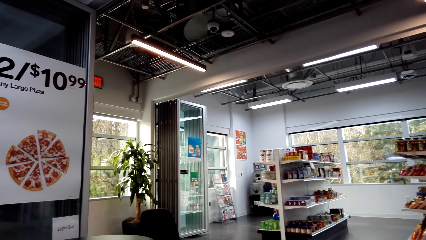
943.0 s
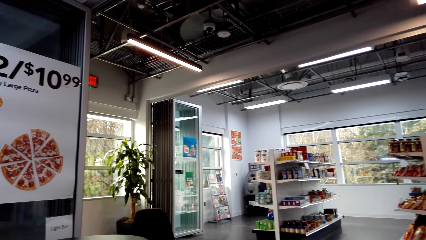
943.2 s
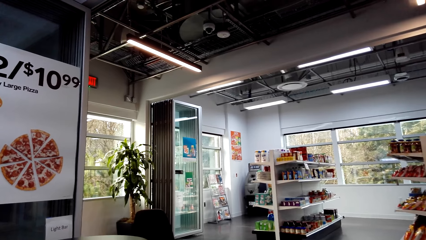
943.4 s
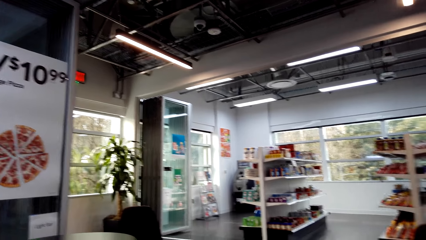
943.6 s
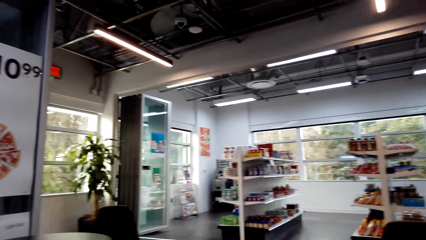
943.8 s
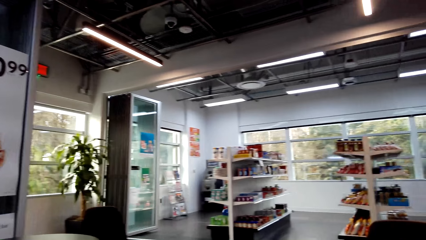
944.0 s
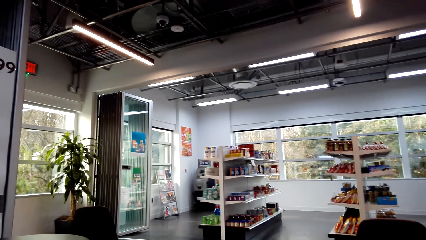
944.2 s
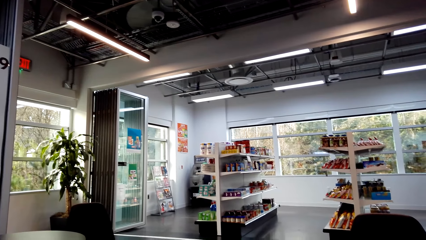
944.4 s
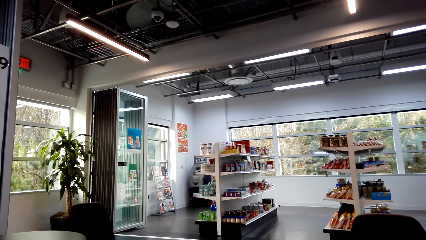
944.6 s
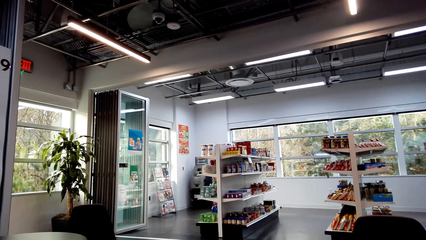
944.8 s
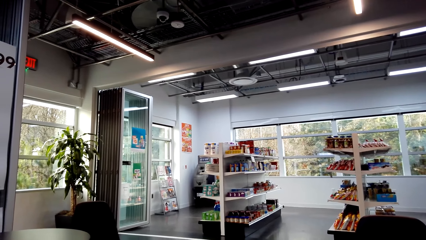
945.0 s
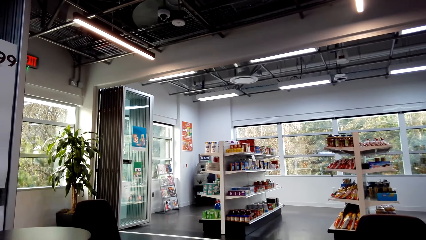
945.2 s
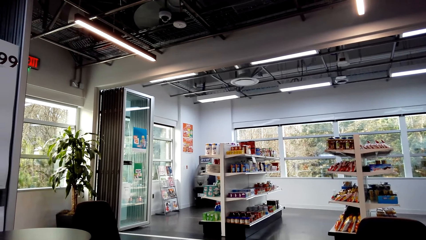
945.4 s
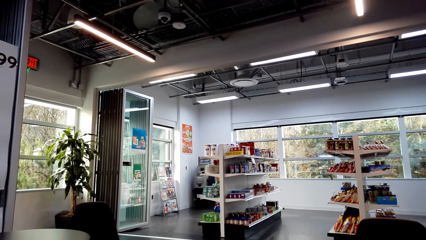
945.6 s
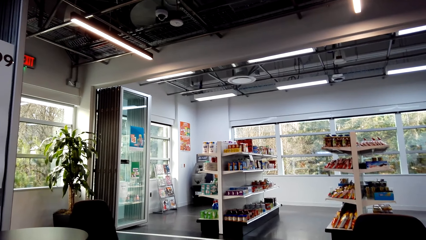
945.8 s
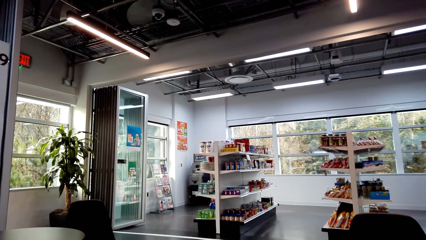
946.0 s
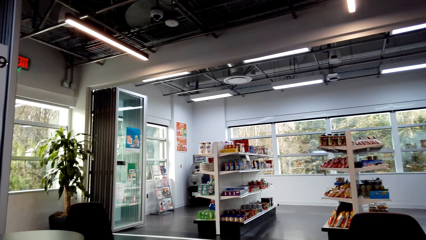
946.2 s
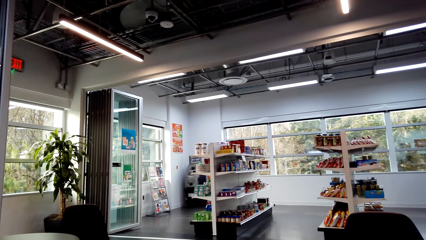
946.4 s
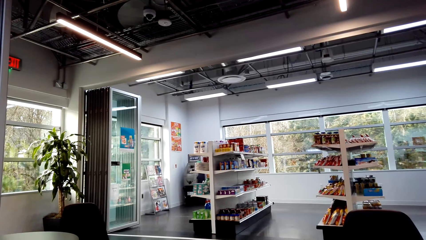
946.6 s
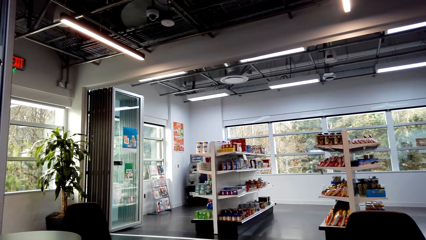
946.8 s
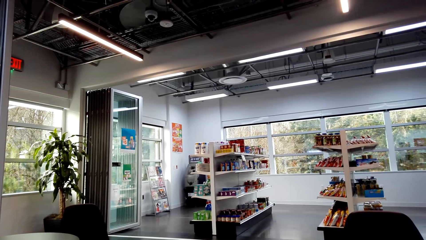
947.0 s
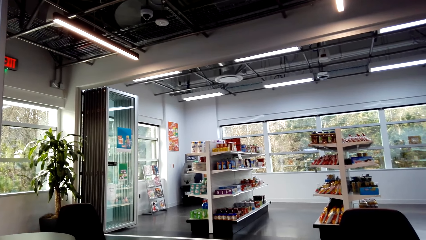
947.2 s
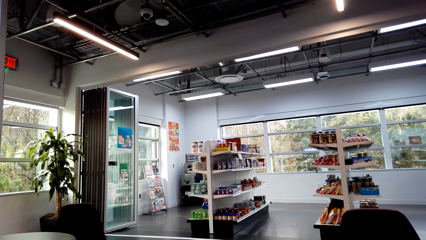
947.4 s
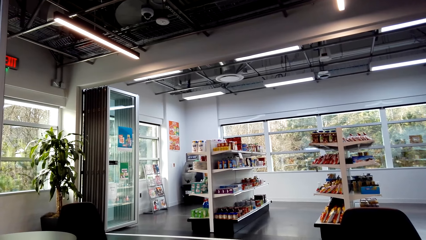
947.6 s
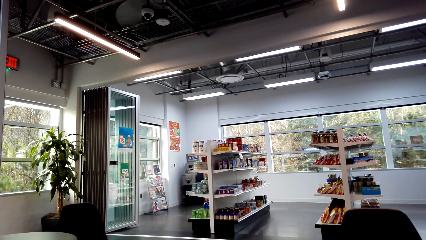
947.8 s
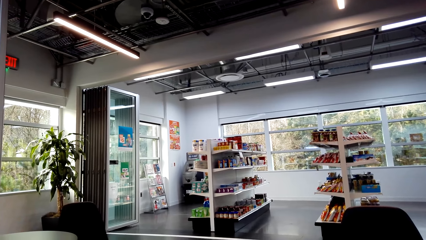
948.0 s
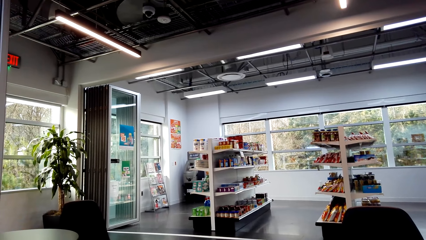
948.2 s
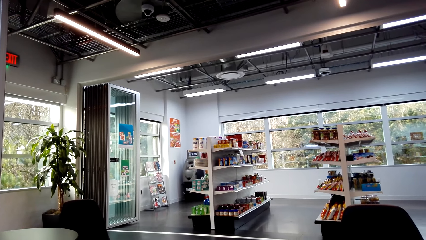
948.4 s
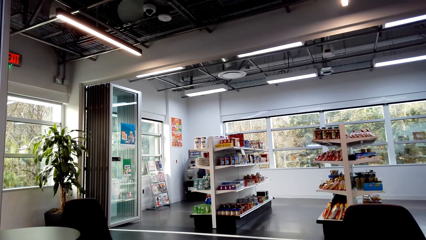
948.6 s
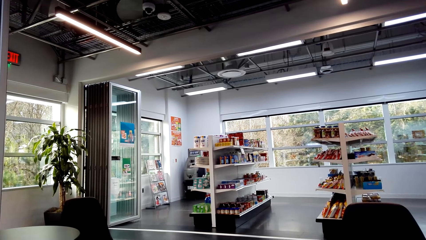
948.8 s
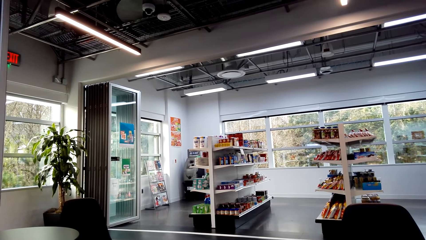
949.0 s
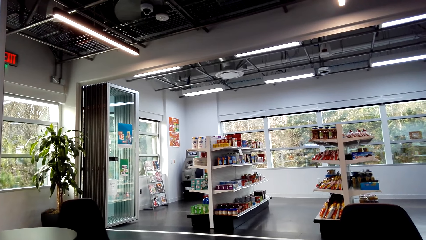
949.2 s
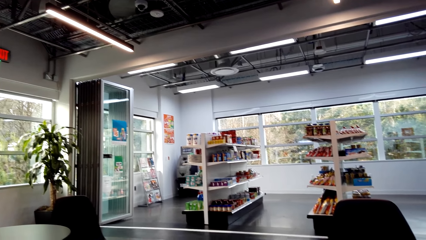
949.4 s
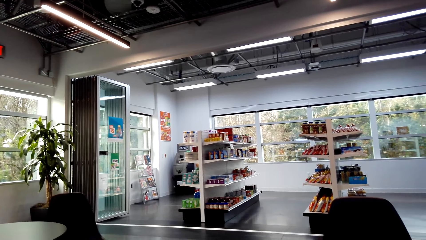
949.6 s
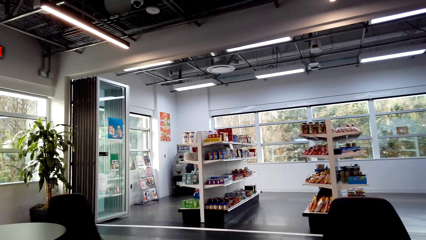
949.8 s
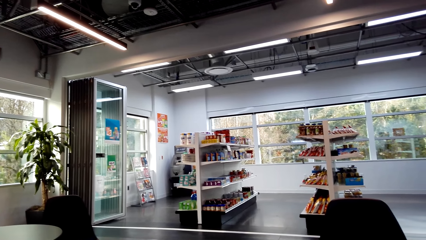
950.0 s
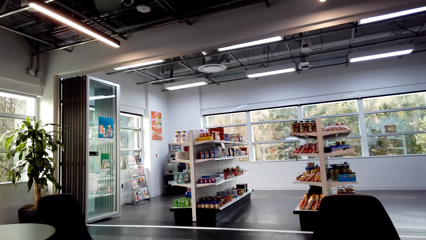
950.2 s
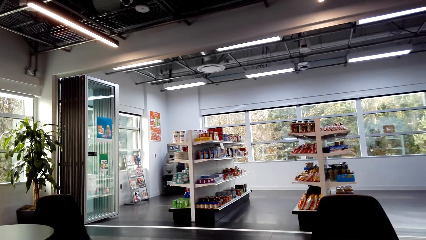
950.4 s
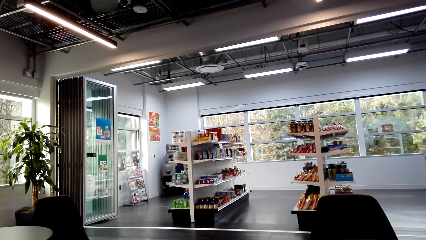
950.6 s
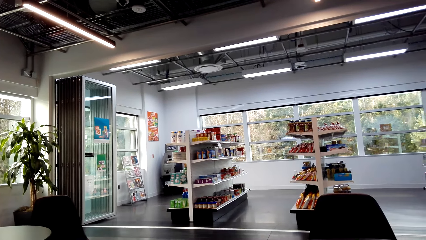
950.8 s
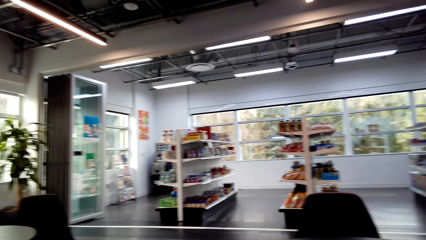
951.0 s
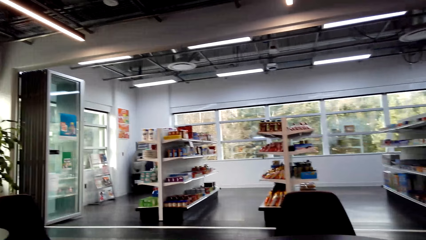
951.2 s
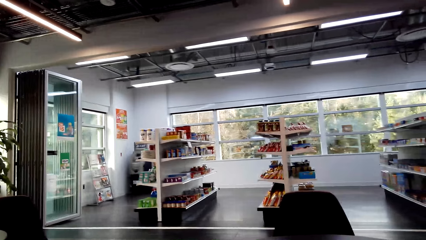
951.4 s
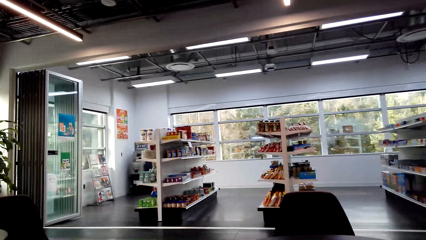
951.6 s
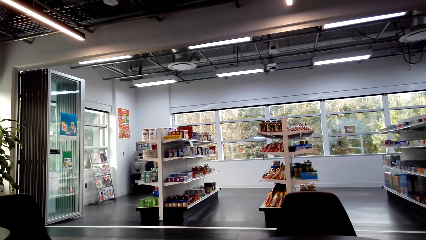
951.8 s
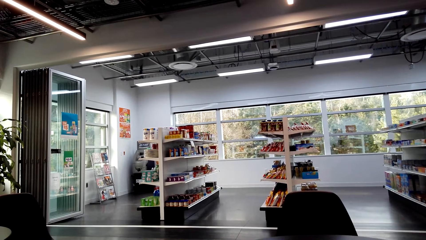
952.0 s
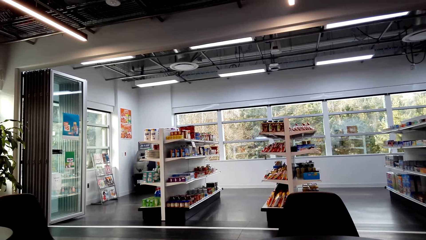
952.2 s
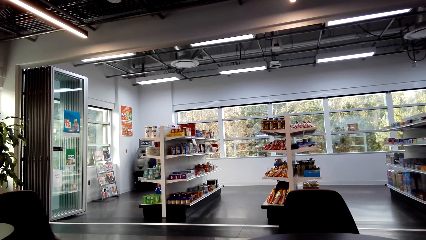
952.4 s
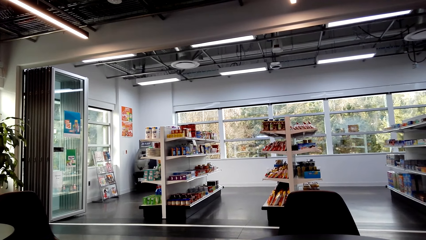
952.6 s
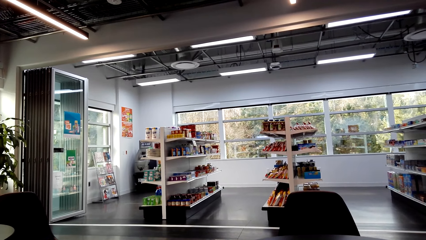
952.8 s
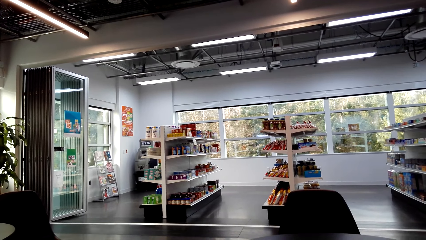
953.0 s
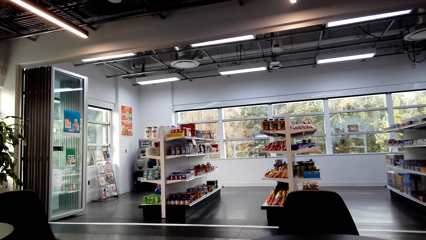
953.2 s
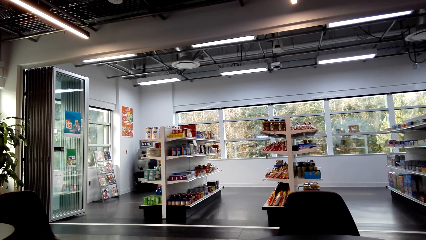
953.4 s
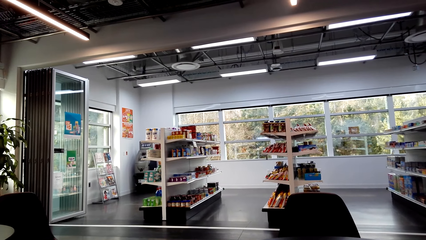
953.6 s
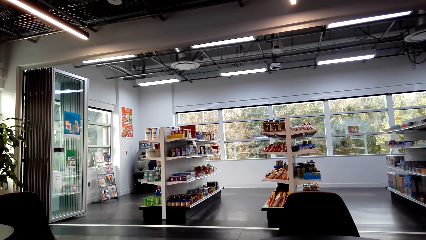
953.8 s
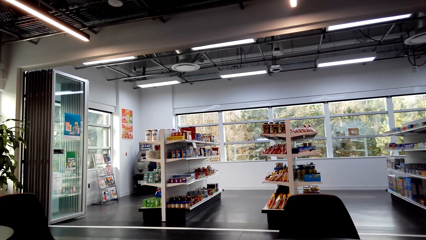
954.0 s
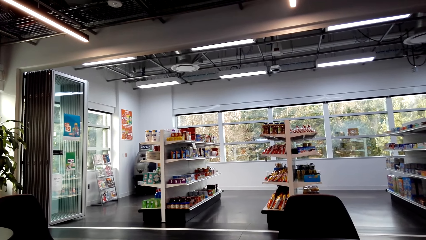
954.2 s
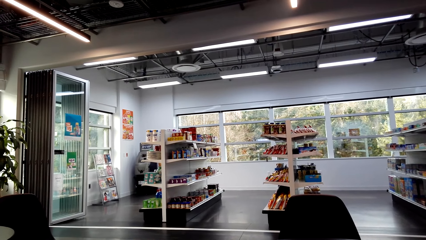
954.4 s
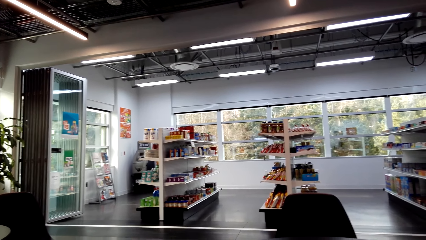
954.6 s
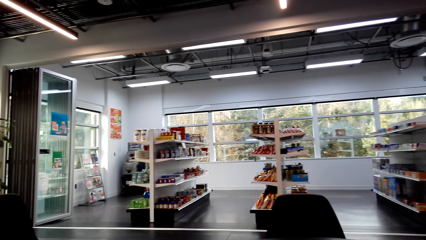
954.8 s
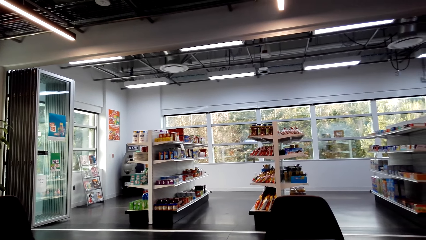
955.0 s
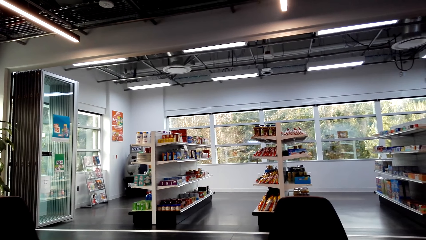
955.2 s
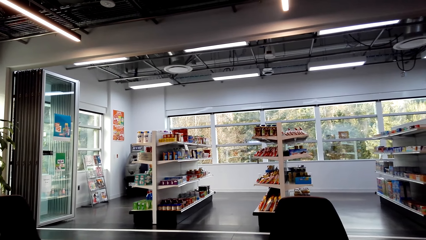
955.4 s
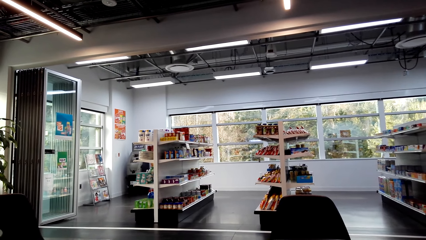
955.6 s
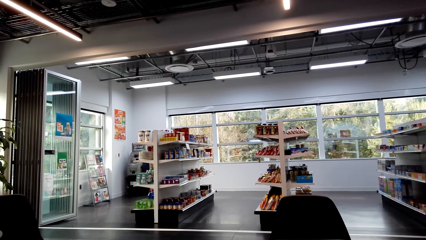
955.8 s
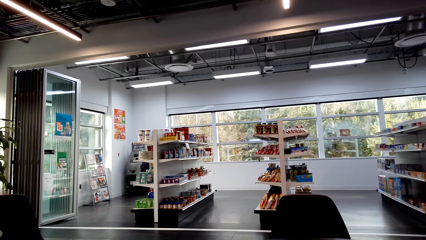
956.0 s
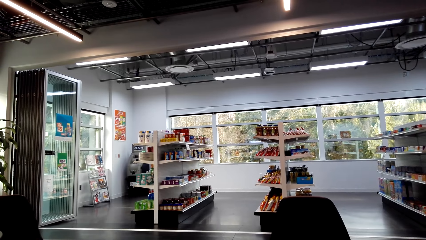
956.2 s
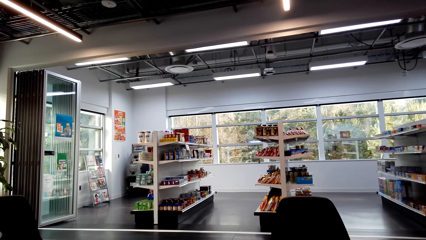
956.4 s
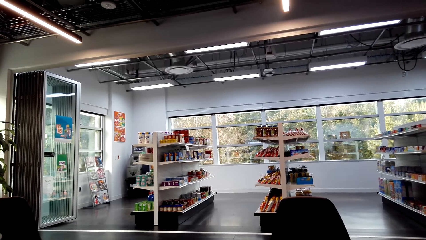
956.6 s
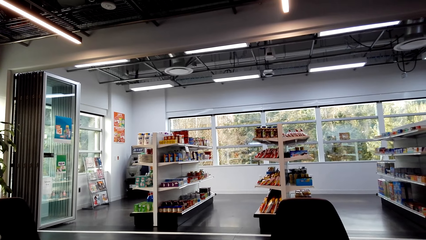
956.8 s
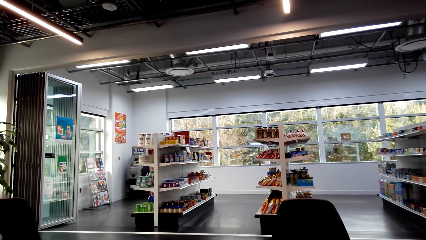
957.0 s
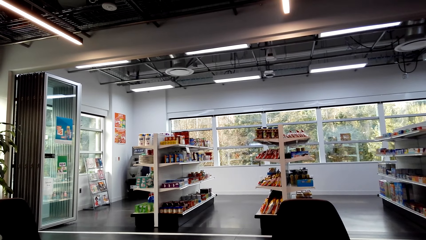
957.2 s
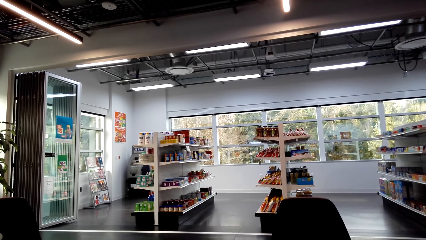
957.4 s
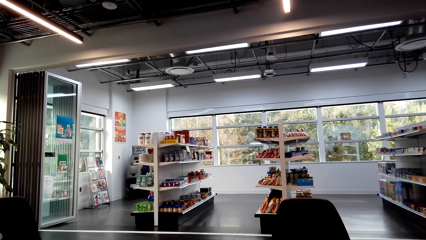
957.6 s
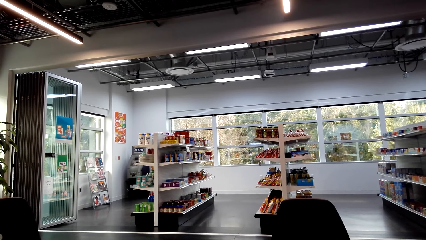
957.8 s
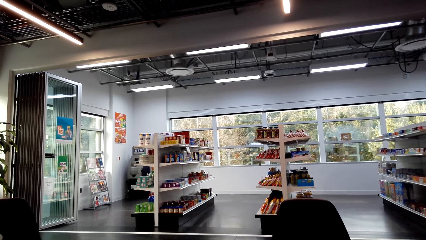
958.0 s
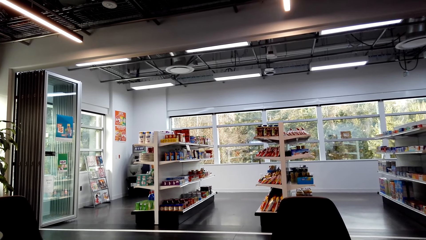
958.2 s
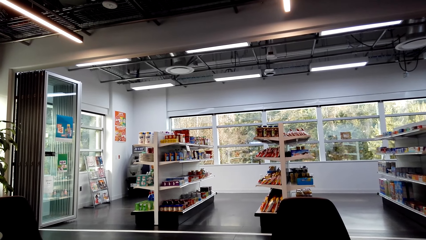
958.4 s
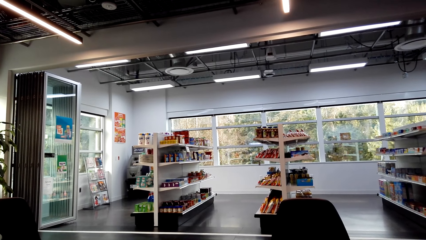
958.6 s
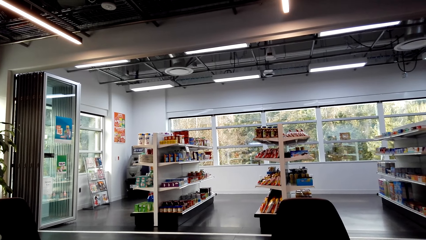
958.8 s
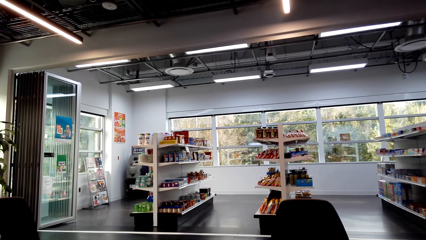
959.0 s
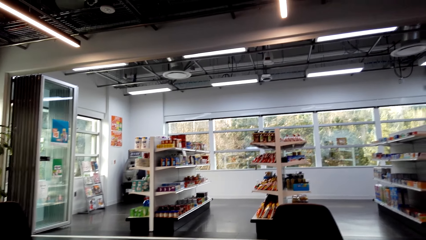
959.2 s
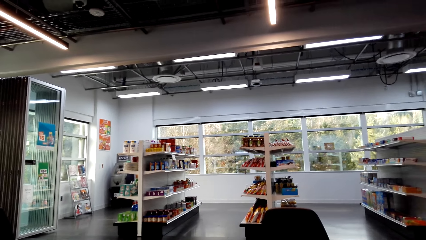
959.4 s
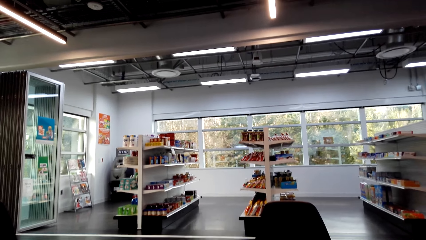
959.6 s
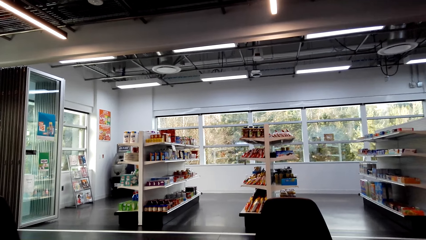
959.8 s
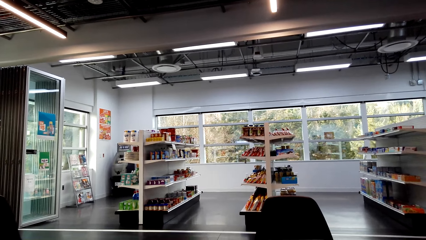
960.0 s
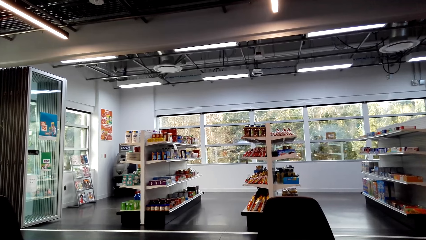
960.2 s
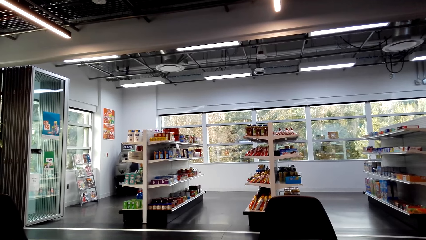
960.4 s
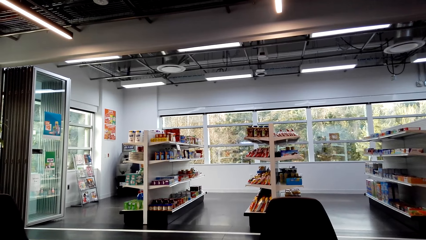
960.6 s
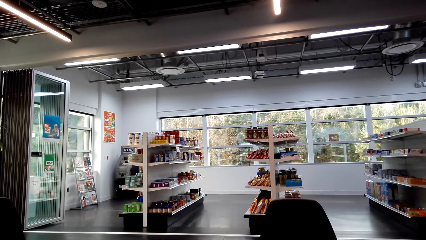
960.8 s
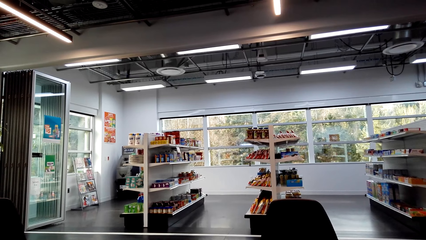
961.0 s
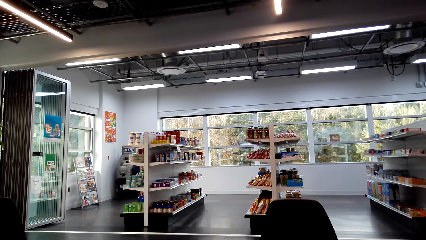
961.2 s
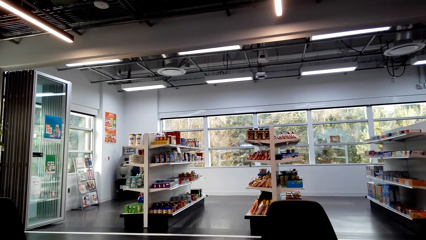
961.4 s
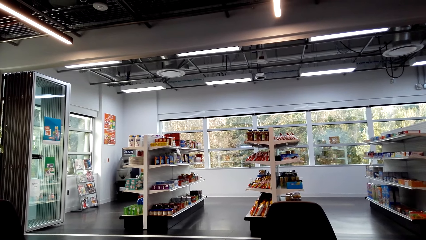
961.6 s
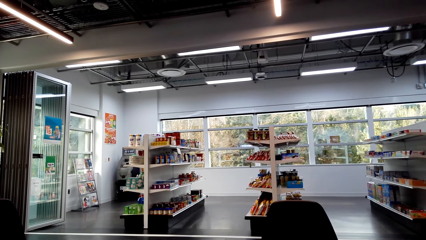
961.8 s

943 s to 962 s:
The camera wearer looks around.
